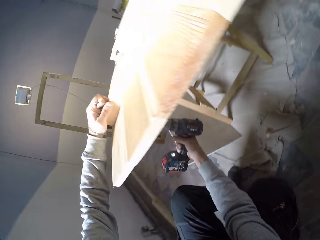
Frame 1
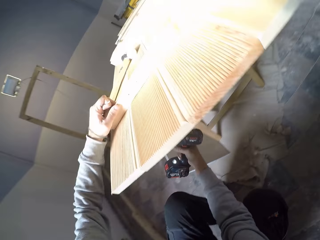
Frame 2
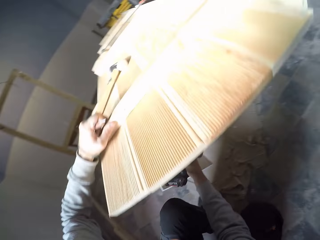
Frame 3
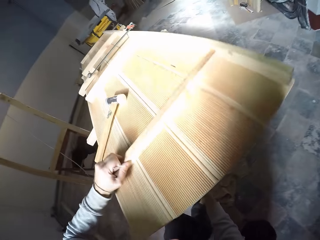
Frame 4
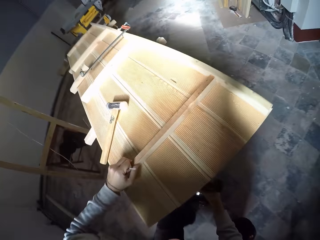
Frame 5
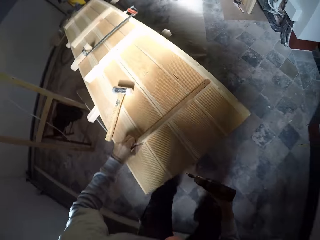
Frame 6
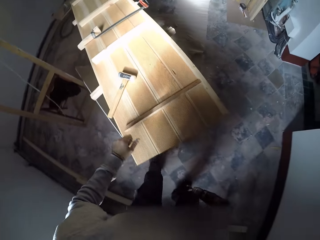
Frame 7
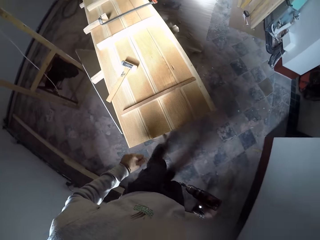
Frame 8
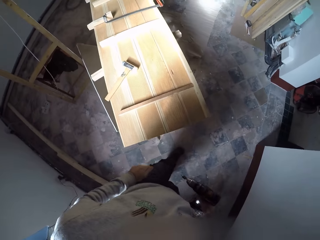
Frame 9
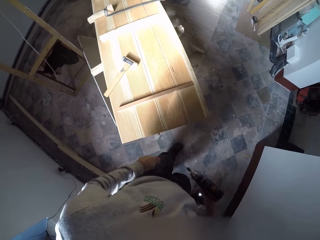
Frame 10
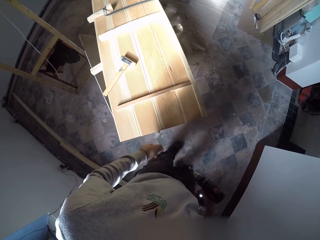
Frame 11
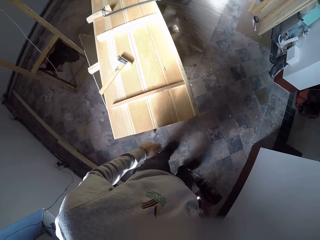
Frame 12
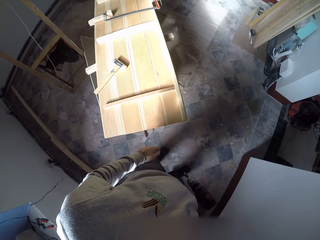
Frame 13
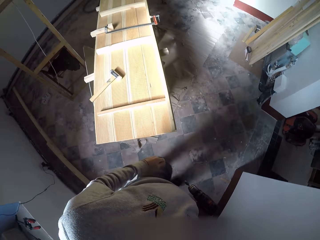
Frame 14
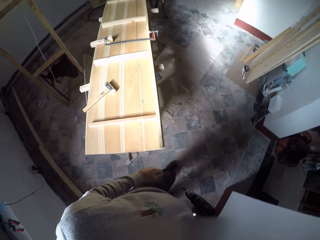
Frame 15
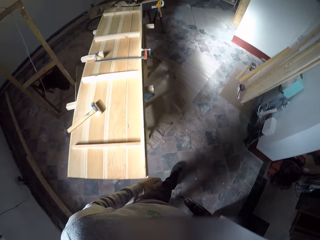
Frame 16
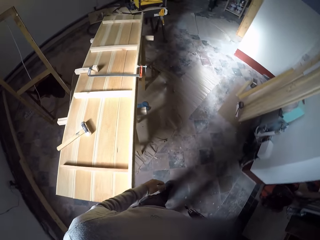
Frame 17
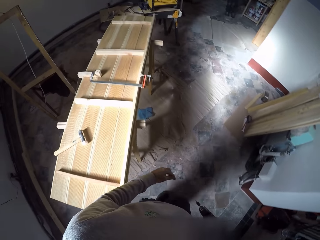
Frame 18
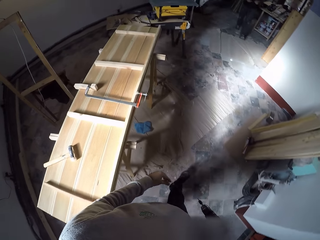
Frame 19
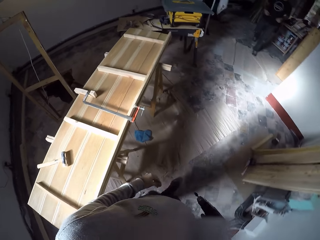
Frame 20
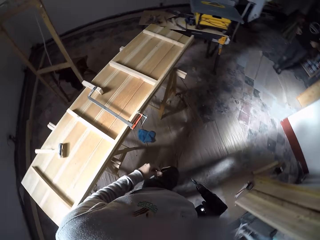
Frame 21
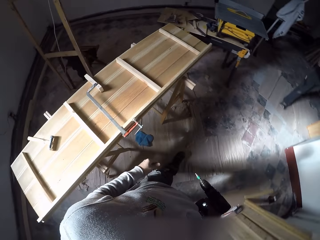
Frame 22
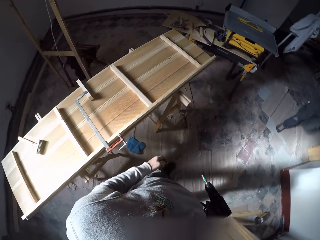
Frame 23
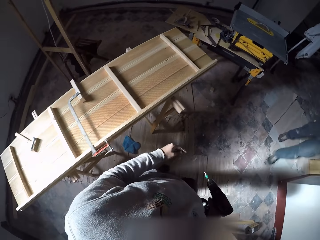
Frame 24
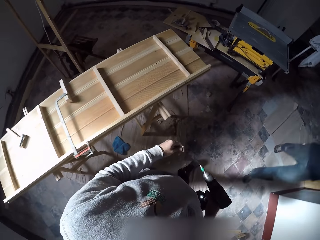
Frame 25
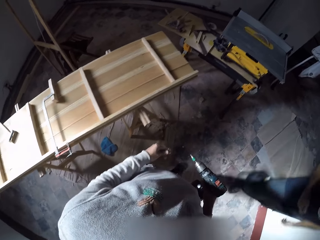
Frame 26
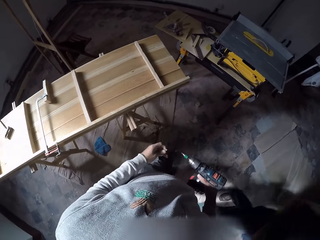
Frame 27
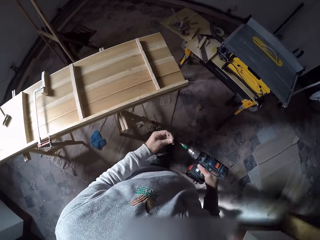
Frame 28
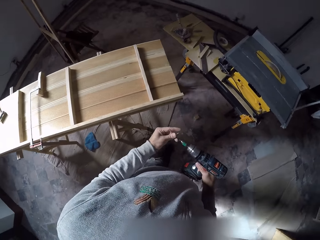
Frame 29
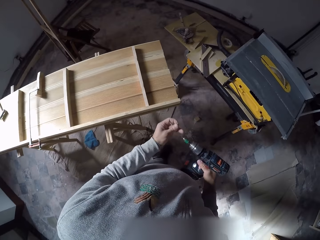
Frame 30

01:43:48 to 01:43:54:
The camera wearer removes the driller from the bolt with his right hand. He stands up and walks around.
